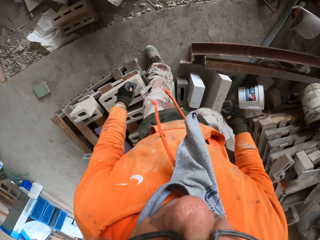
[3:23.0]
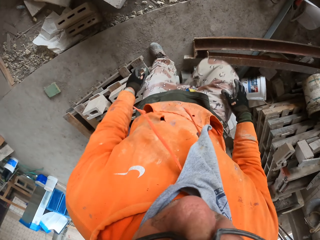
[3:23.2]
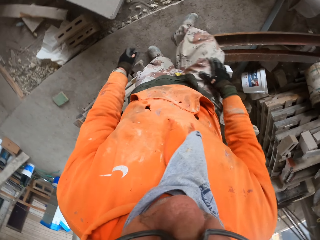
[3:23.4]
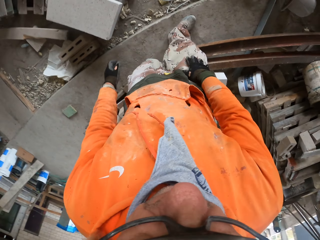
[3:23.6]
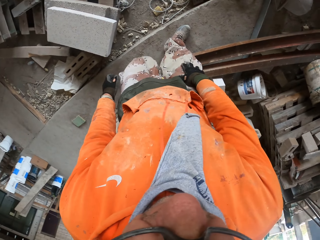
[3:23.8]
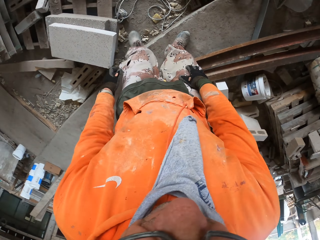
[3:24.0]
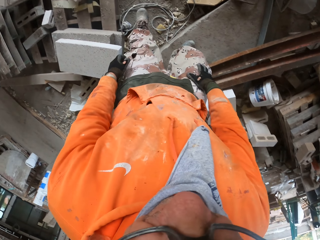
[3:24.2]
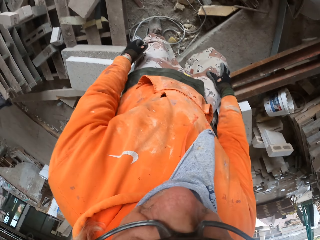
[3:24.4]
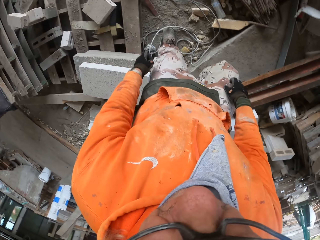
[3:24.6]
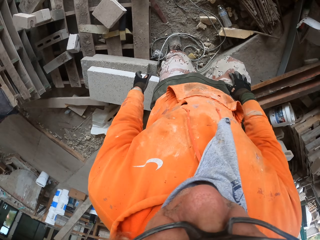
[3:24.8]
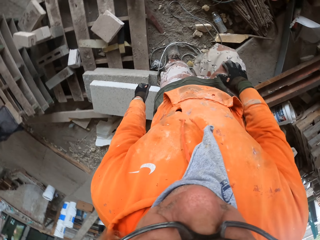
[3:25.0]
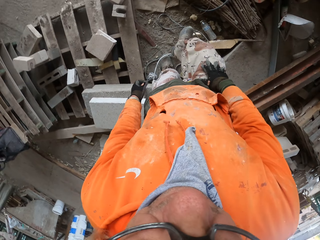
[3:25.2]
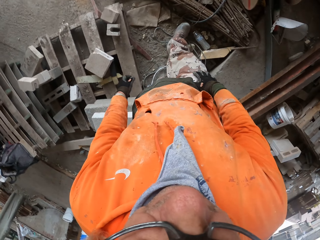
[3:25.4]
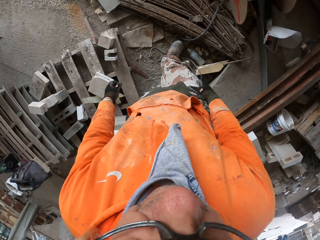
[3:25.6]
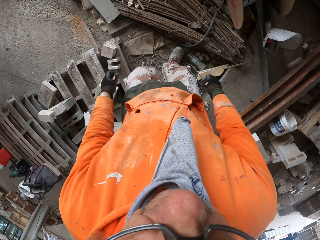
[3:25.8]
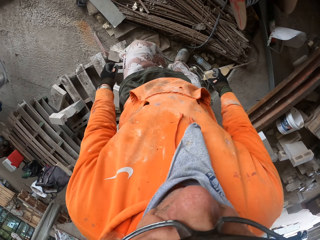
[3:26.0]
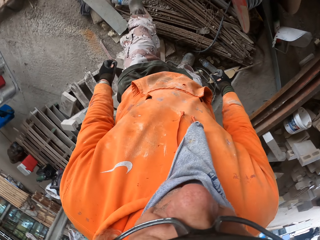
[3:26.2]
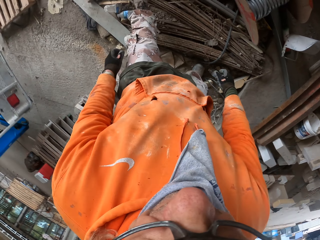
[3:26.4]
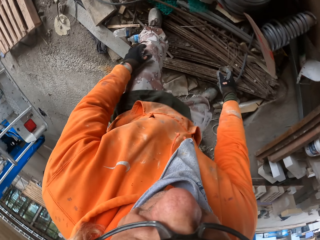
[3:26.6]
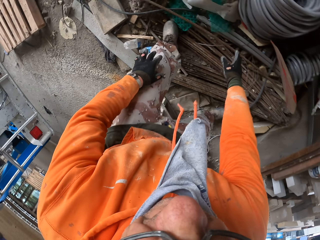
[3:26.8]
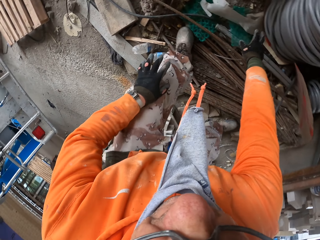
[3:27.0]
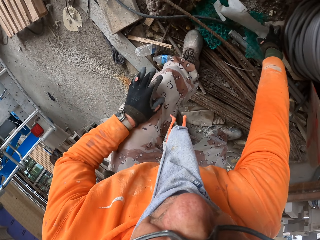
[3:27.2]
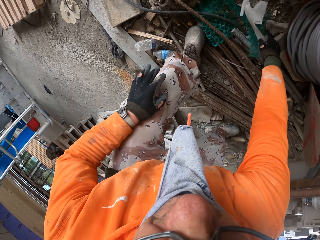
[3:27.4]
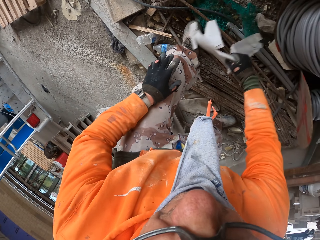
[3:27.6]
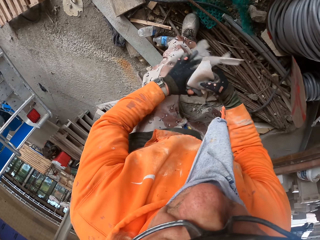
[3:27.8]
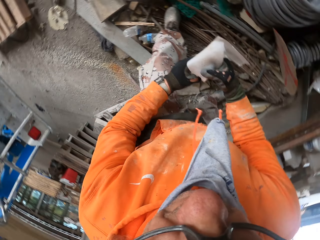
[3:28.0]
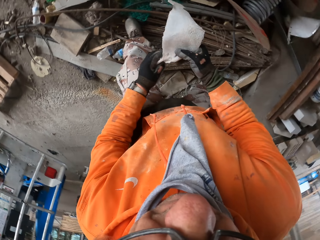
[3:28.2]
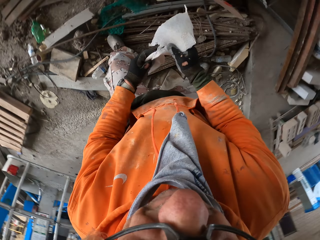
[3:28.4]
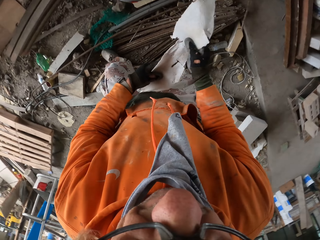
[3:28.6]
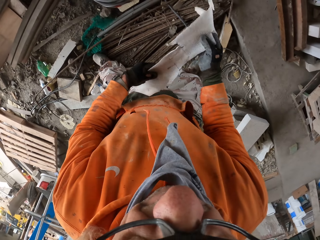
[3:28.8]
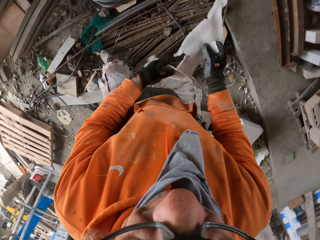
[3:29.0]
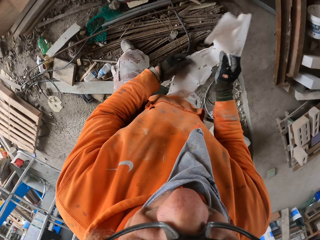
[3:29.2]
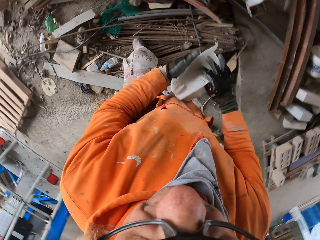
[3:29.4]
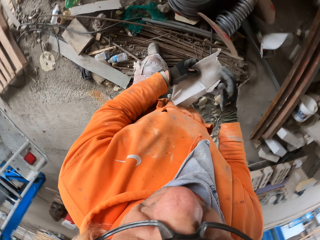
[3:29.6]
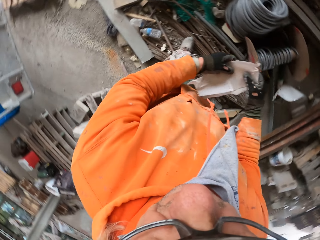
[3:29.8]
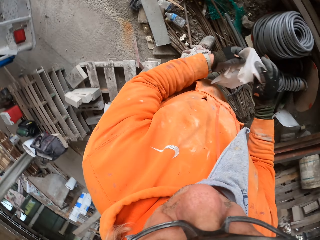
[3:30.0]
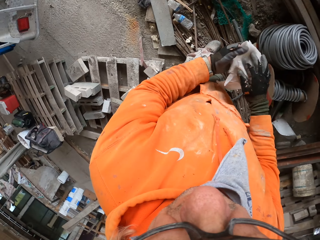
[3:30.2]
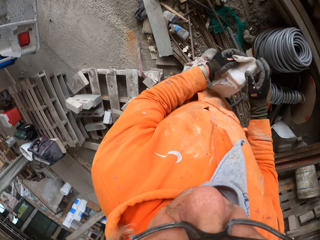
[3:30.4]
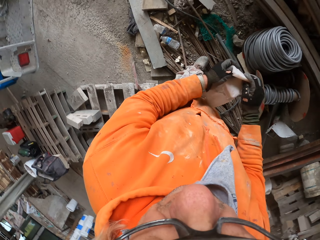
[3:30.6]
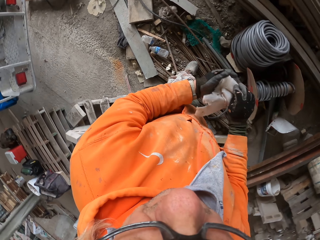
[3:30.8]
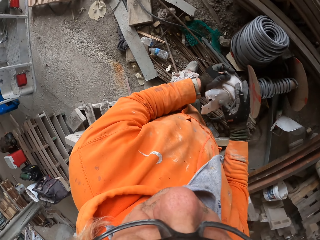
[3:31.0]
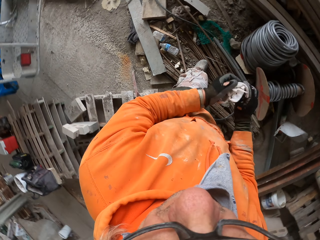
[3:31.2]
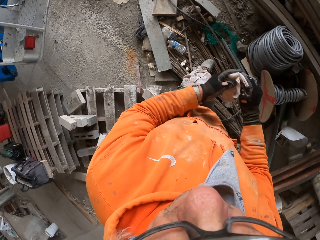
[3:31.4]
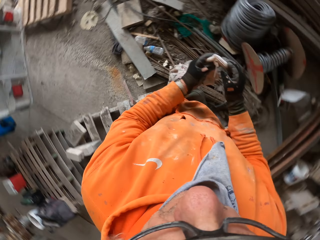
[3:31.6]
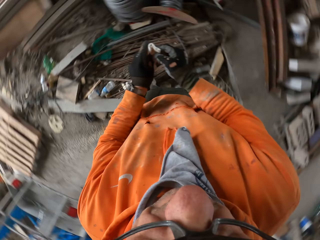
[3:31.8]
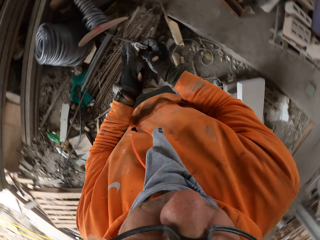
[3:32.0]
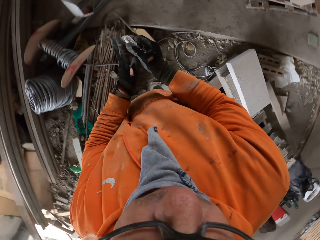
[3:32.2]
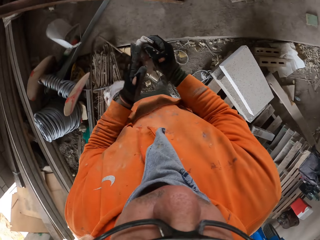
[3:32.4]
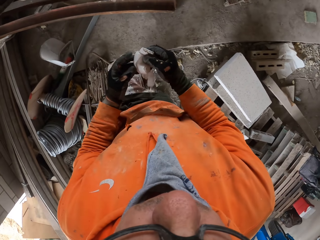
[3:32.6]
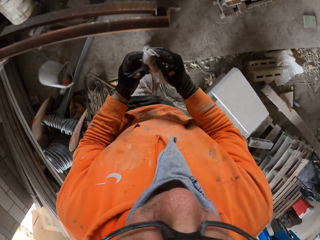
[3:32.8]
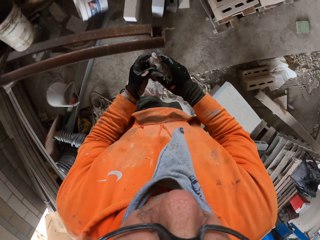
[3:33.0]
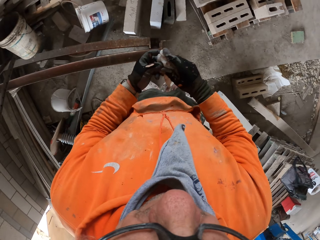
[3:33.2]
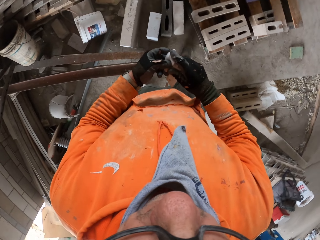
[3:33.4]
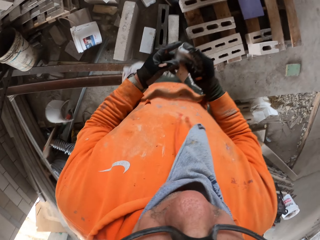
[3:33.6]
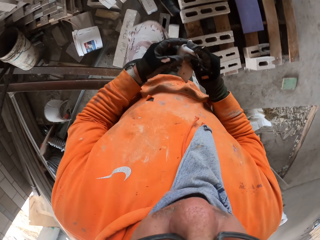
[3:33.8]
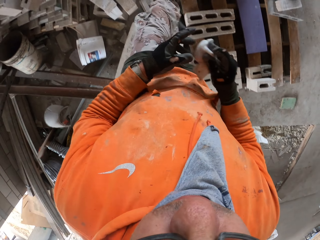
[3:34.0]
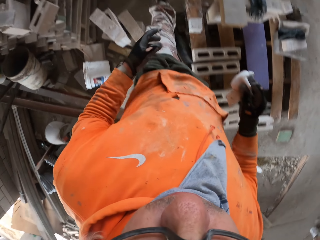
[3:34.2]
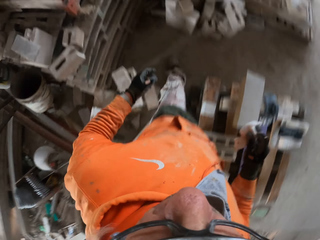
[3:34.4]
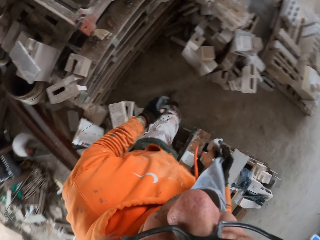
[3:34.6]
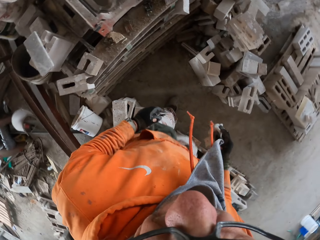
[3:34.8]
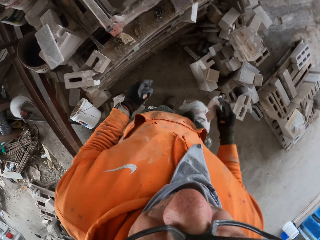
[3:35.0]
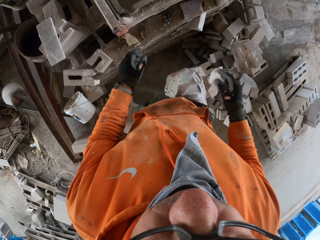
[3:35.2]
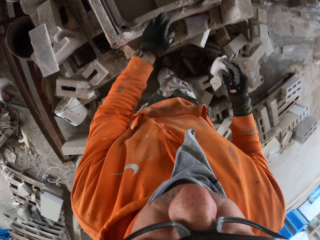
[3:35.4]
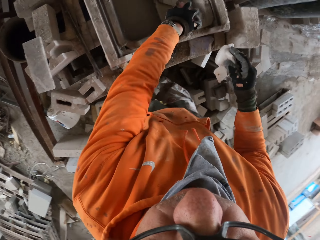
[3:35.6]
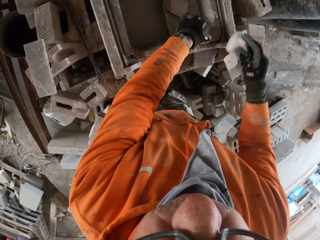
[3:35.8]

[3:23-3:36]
The camera wearer picks up a napkin. They fold the napkin. They walk around a room.

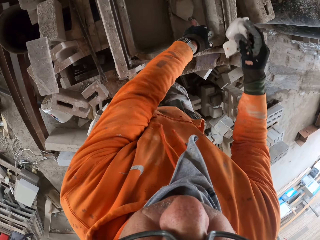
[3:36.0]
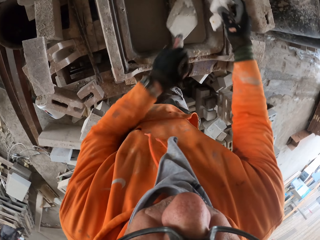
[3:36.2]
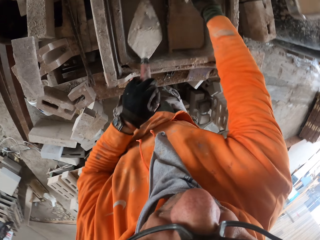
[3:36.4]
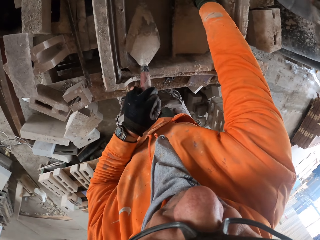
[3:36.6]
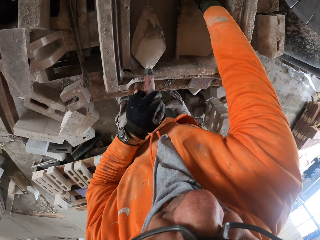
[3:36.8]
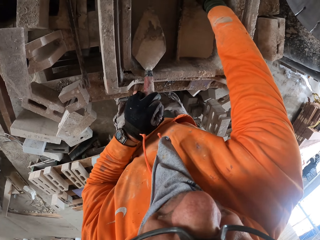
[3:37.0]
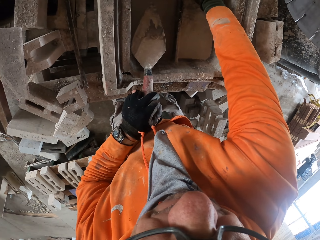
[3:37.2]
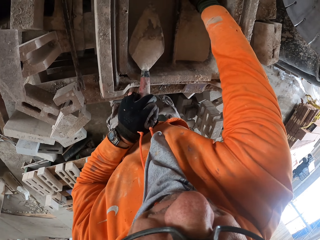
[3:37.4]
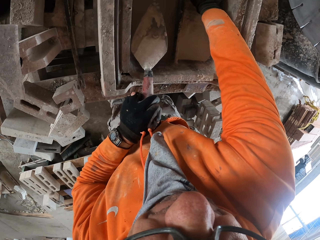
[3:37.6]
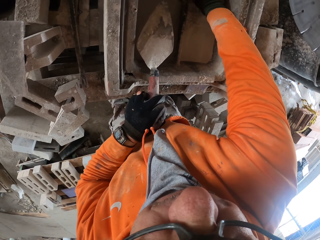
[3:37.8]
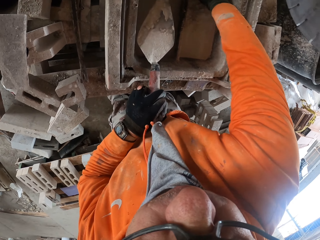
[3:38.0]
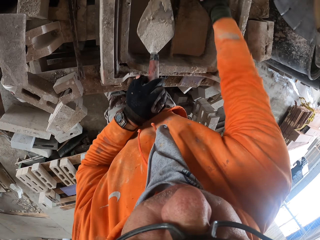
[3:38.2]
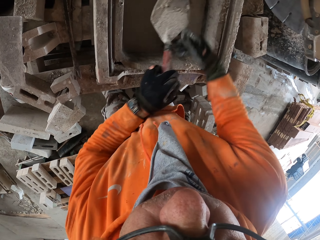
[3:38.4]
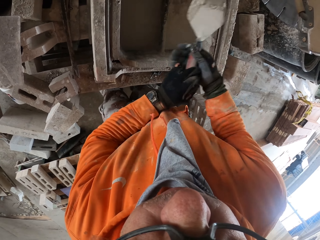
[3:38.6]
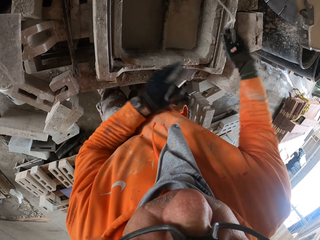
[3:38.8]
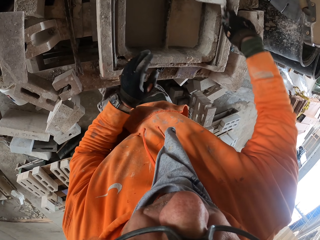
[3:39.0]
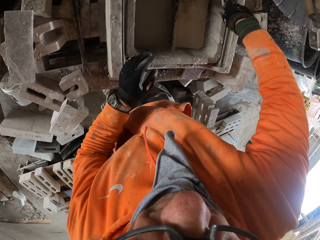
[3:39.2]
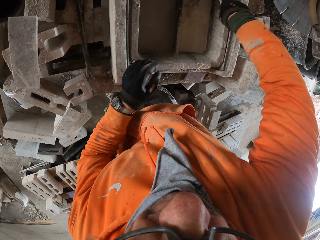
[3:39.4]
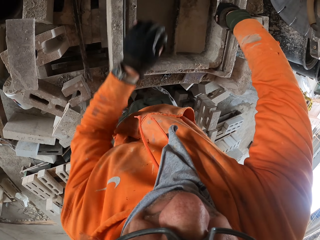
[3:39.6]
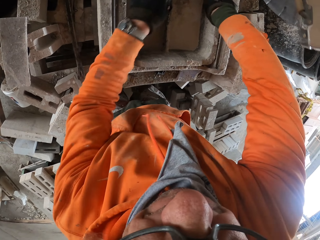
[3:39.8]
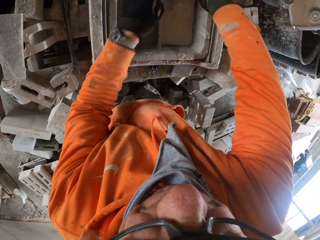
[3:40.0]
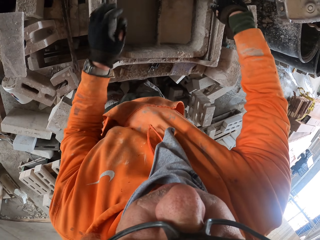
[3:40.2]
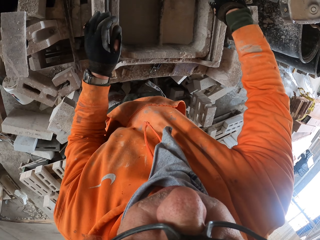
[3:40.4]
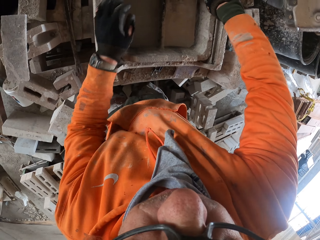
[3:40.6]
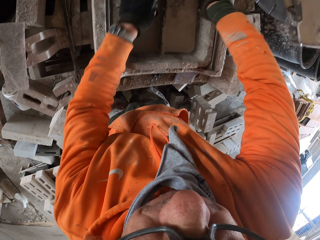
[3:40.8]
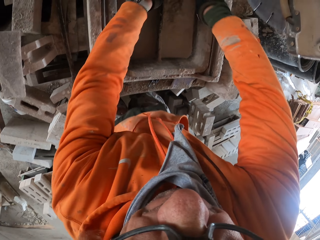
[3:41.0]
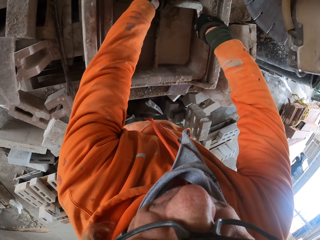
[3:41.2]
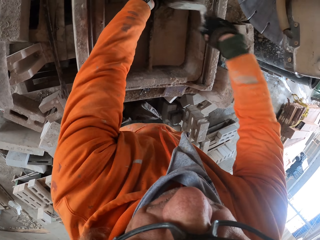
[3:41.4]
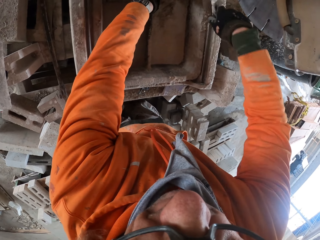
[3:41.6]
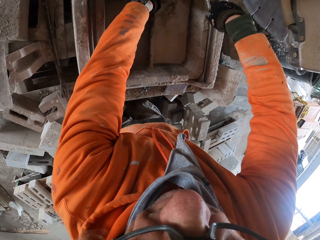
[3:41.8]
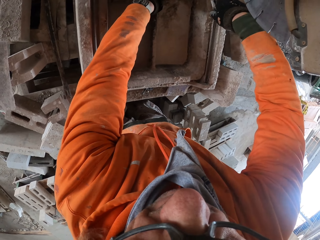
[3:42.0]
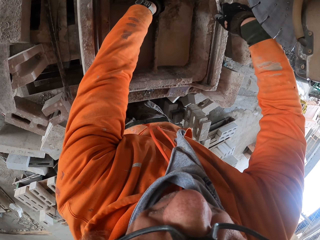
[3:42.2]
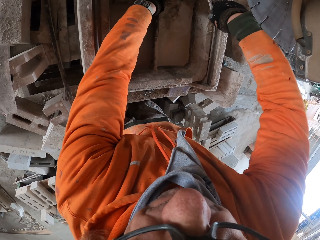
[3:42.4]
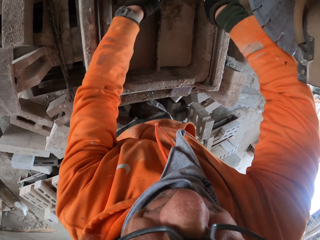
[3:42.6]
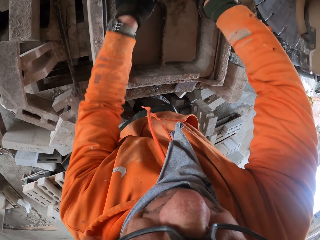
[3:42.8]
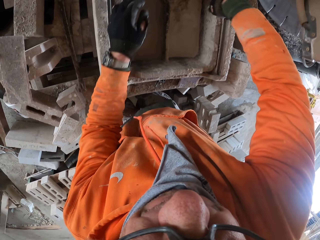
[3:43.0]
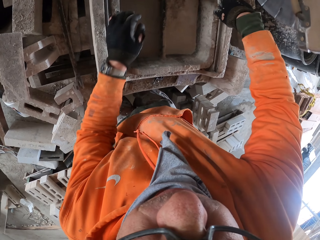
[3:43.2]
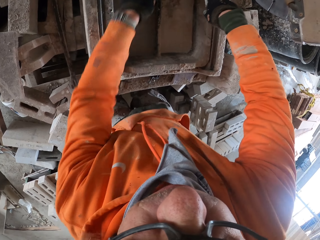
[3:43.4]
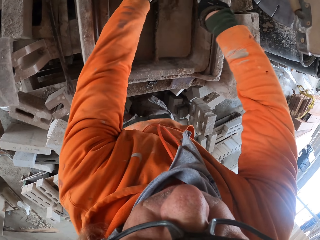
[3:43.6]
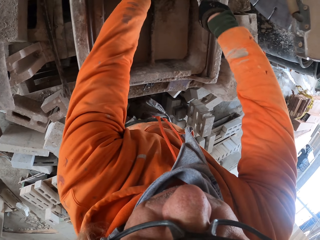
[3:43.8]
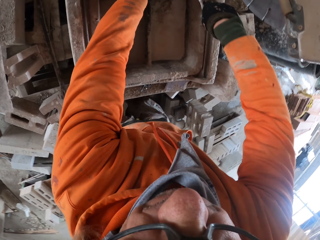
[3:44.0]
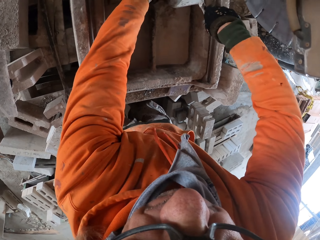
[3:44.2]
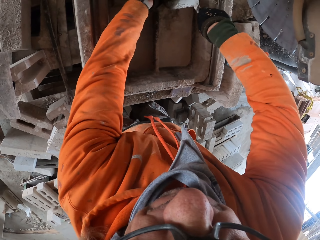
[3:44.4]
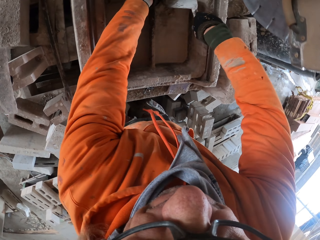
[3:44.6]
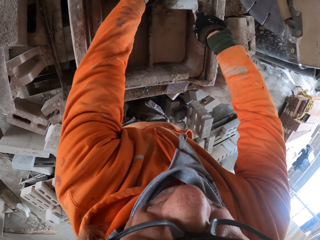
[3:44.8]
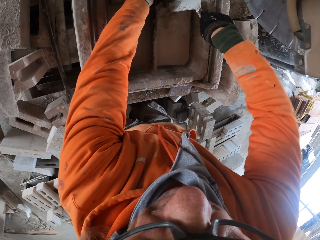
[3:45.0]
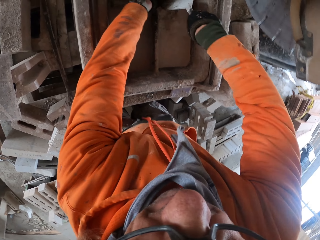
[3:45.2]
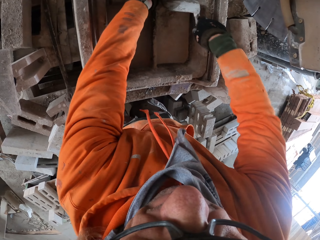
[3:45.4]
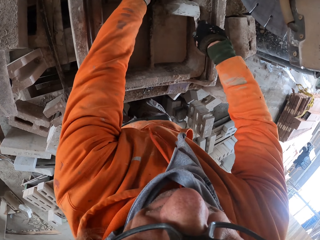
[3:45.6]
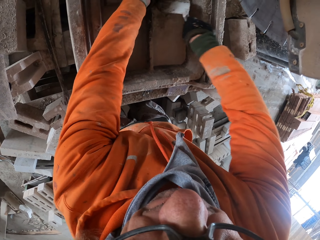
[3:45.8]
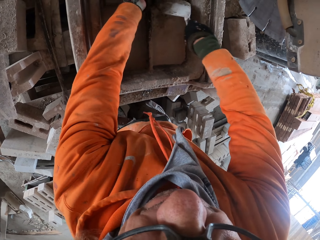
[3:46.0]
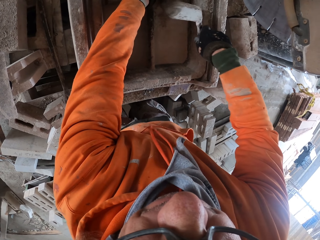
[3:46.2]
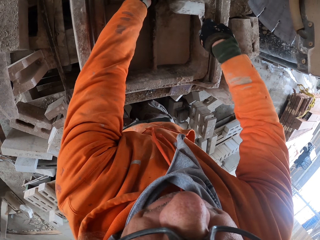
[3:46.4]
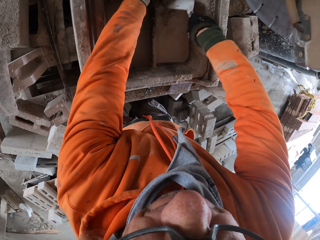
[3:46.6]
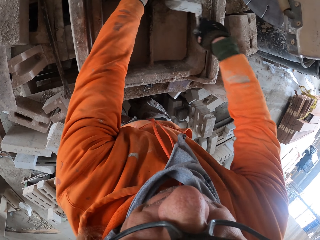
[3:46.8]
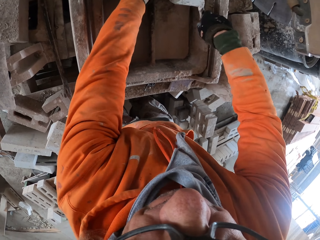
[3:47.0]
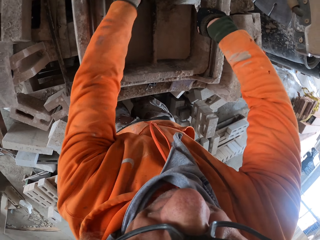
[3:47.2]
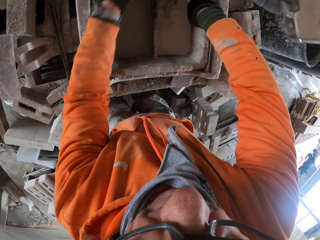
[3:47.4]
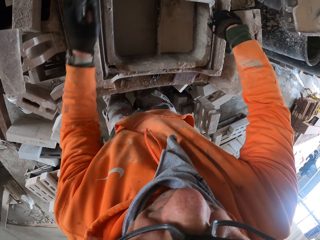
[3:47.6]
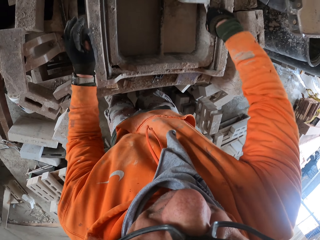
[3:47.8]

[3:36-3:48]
The camera wearer puts down a napkin on a machine. They adjust the napkin on the machine. They spread concrete on the machine.
